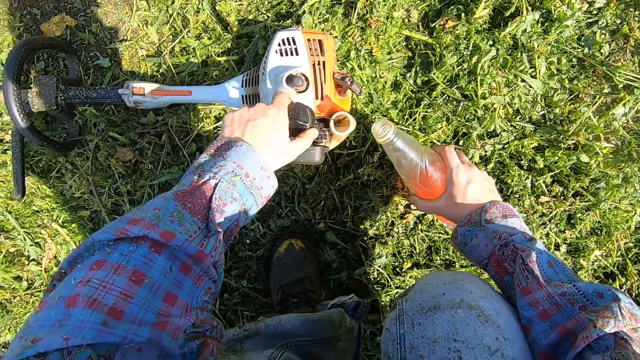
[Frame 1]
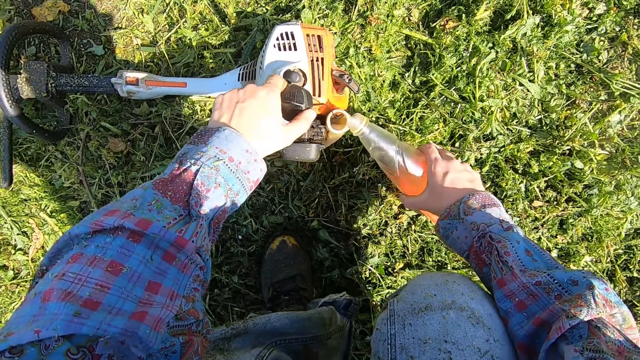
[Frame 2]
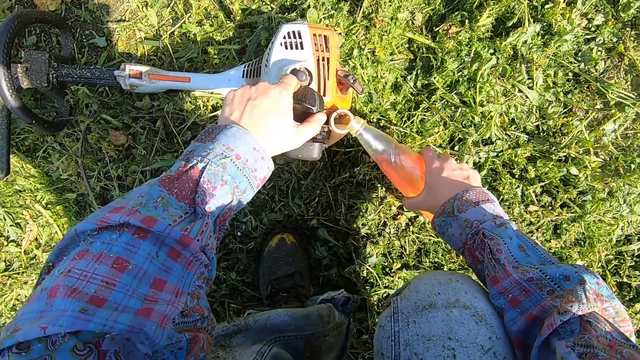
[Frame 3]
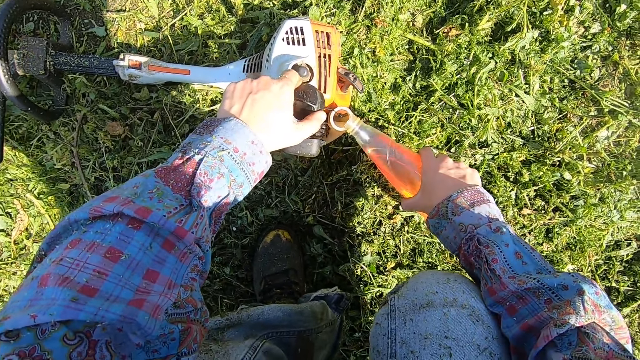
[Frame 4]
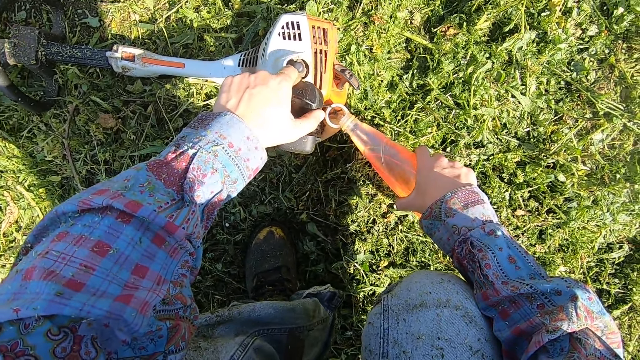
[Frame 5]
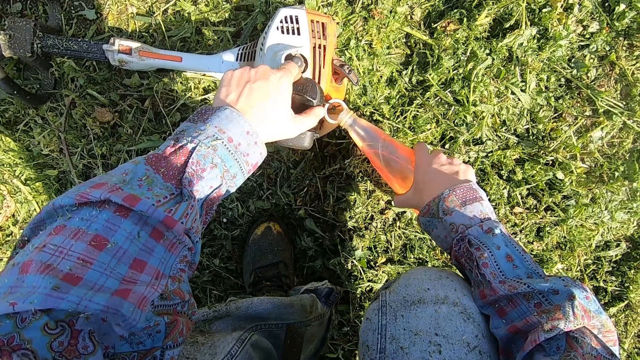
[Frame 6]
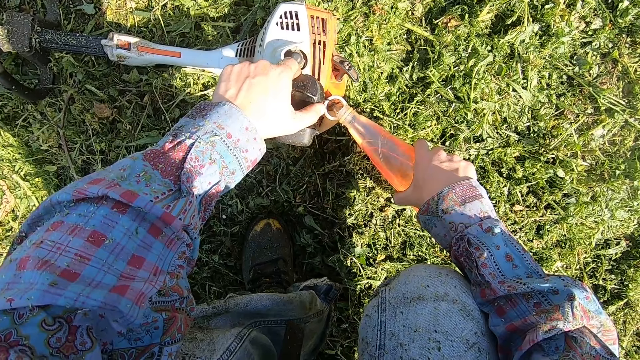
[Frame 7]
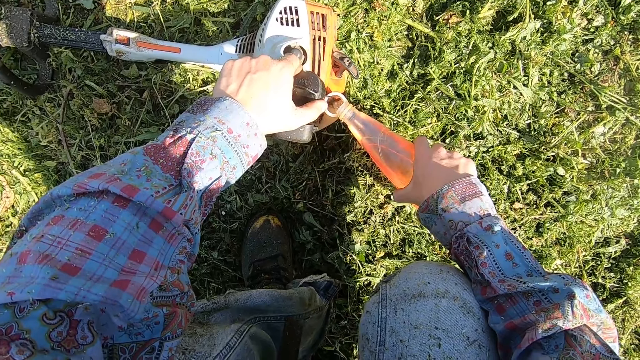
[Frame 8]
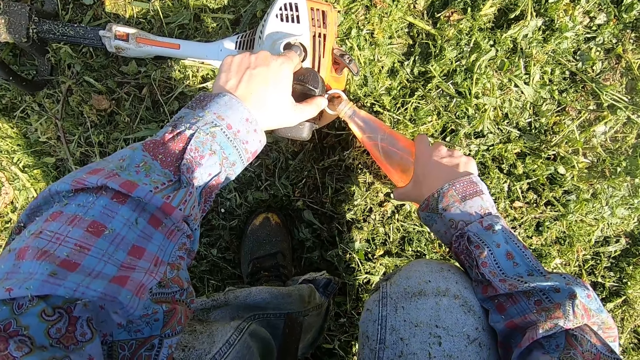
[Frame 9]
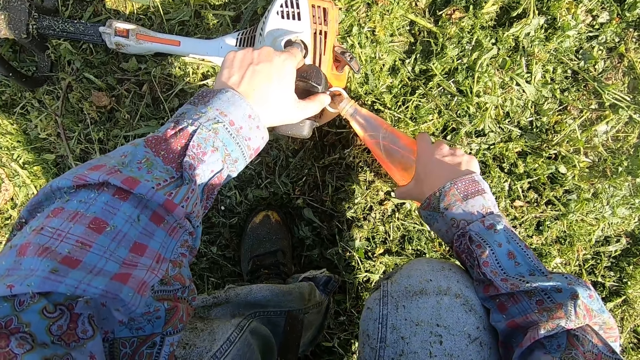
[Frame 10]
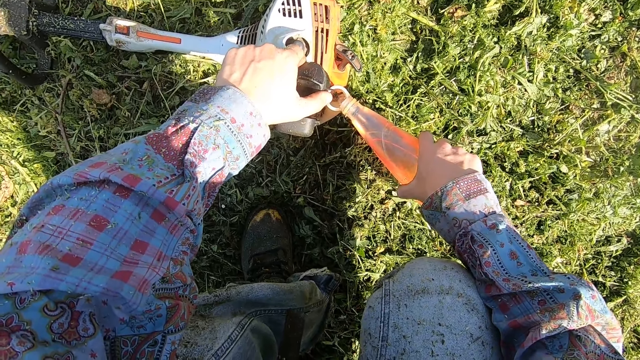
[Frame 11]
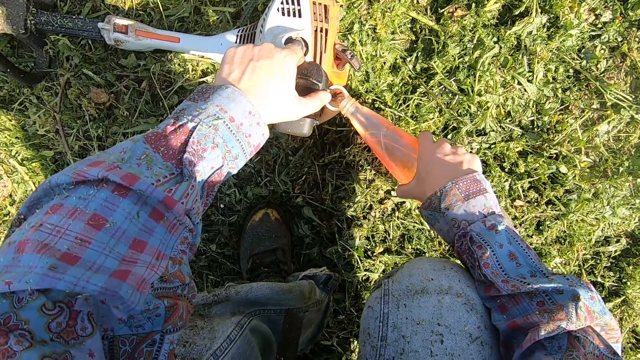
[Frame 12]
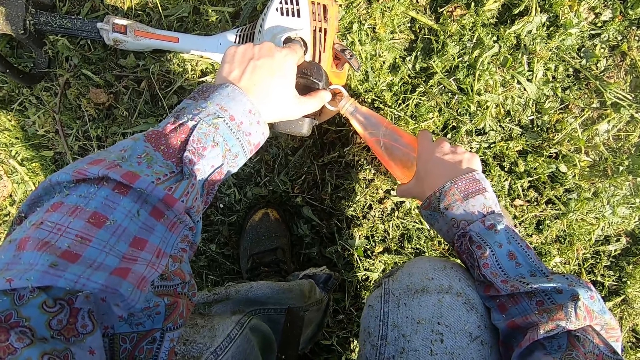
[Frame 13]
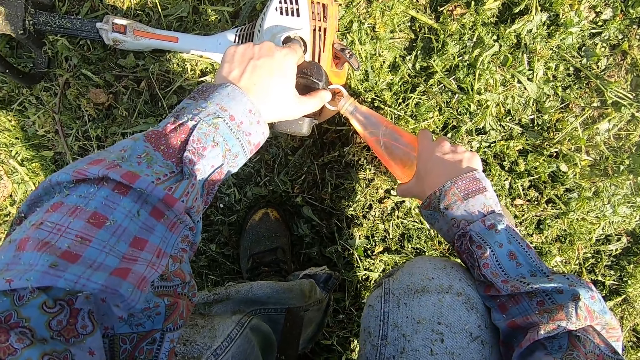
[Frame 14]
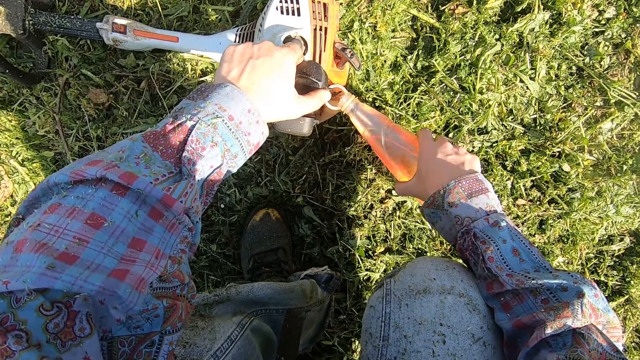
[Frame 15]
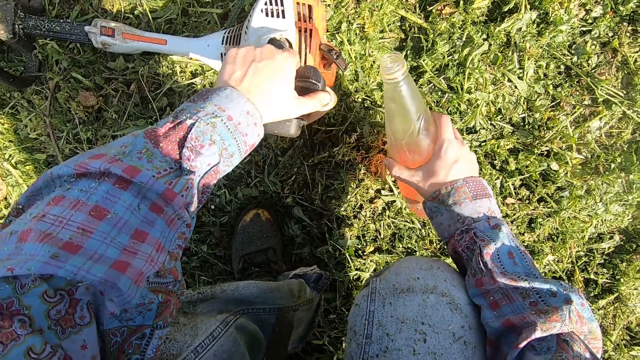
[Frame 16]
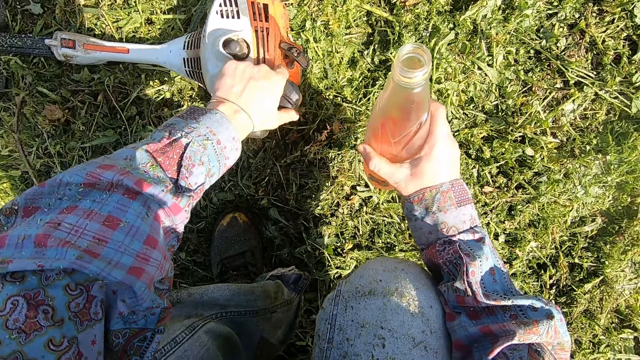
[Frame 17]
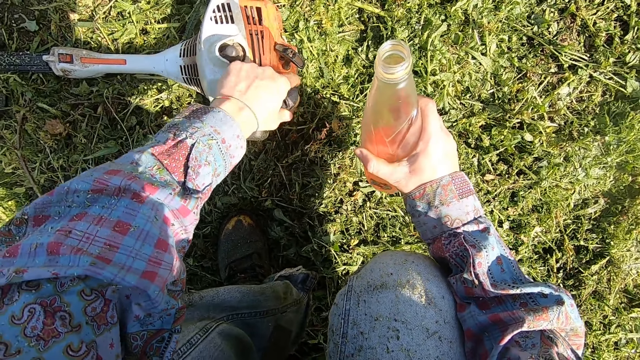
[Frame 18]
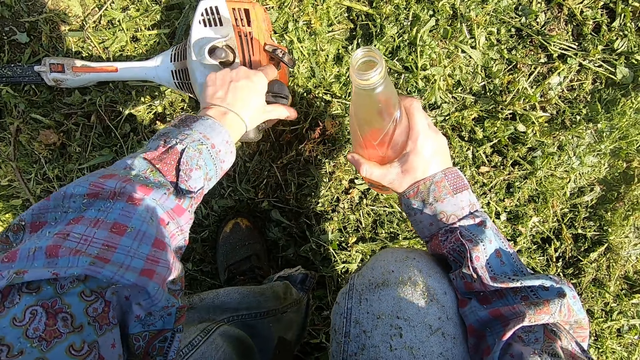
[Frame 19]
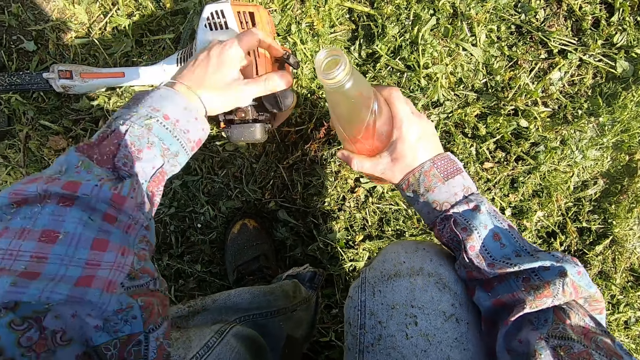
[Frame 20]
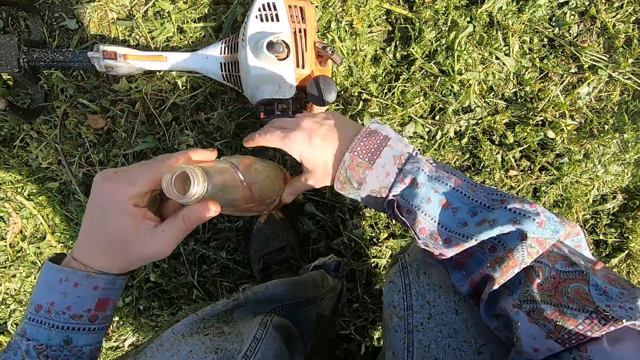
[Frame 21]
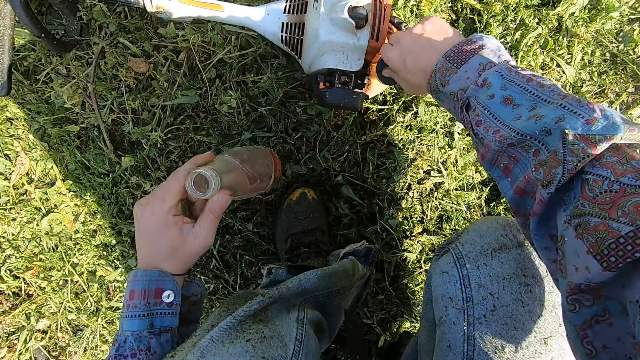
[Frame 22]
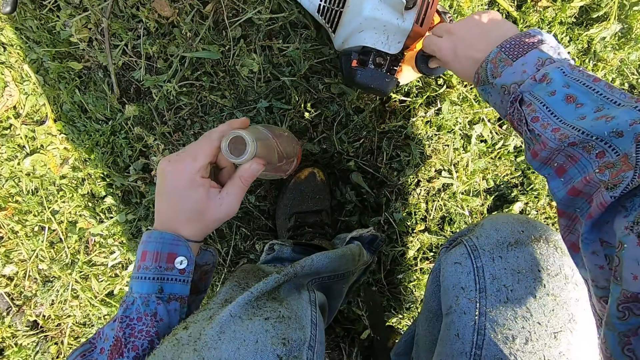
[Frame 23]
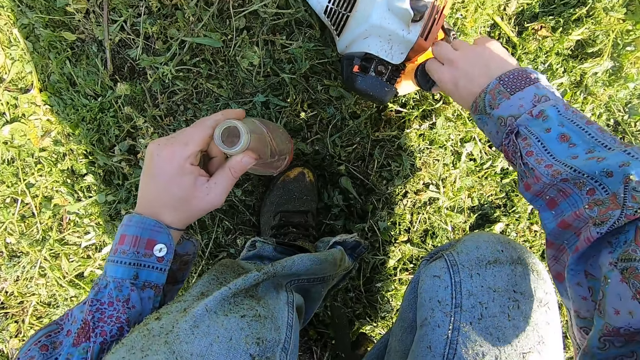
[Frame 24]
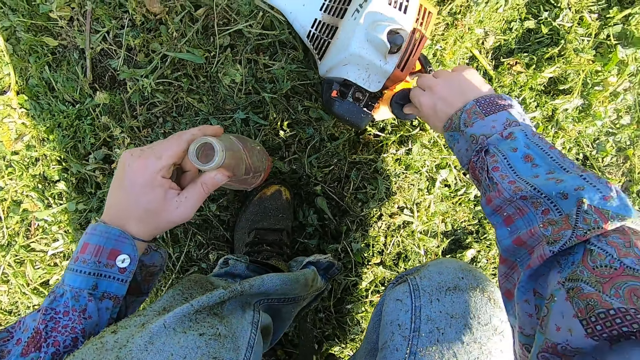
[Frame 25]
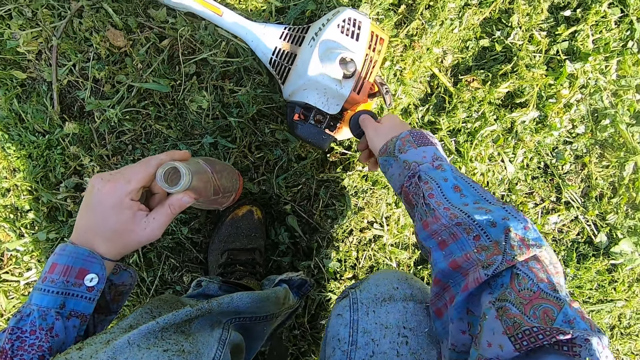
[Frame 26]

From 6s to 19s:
The camera wearer pours fuel into the grass trimmer fuel tank. He lifts the fuel bottle. He closes the fuel tank. He holds the fuel bottle with his left hand. He closes the fuel tank with his right hand.

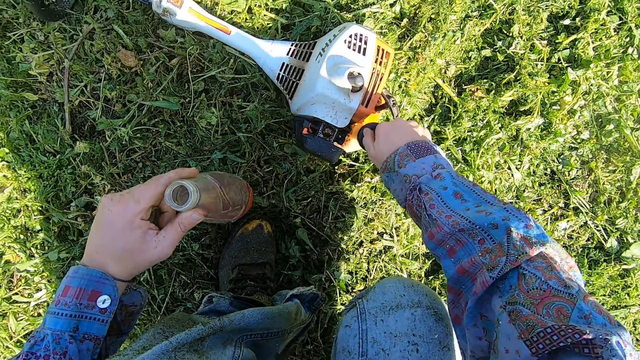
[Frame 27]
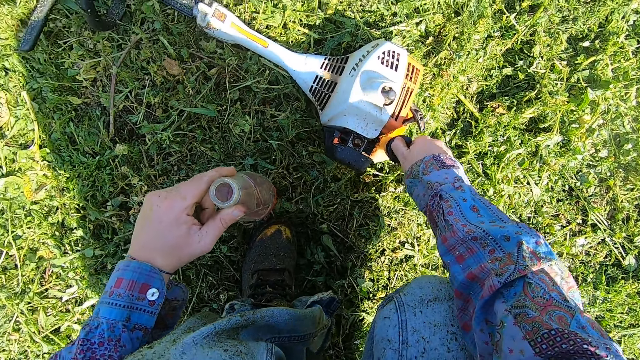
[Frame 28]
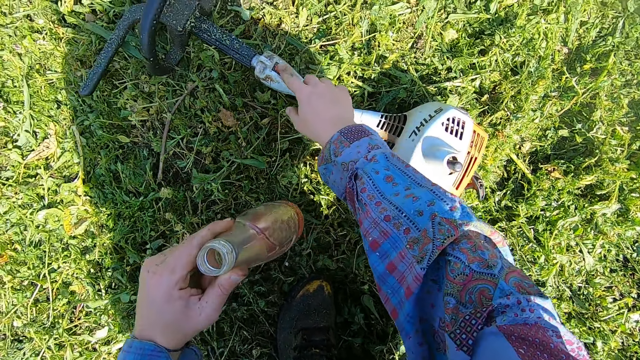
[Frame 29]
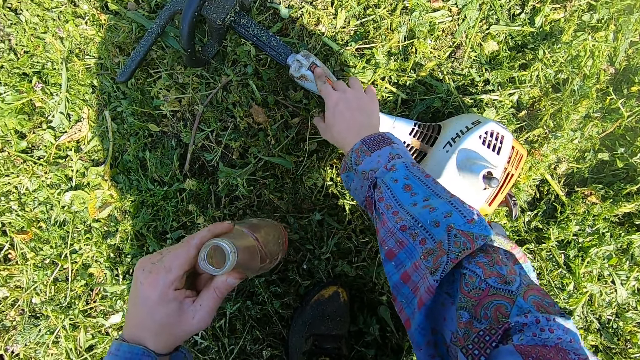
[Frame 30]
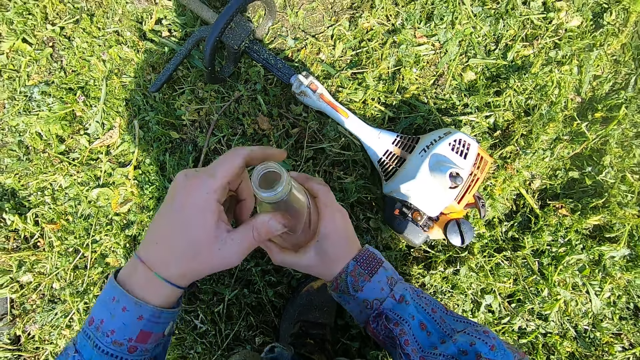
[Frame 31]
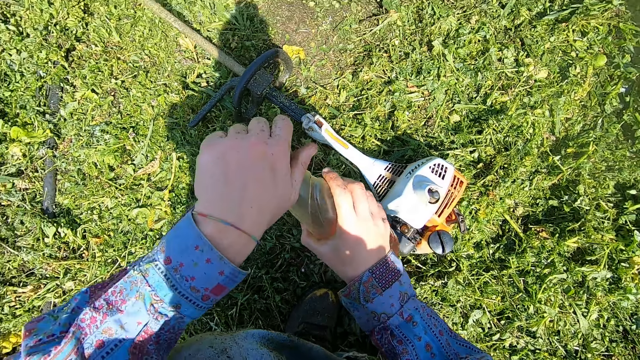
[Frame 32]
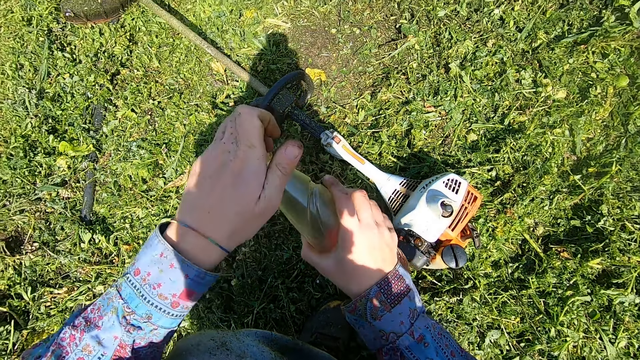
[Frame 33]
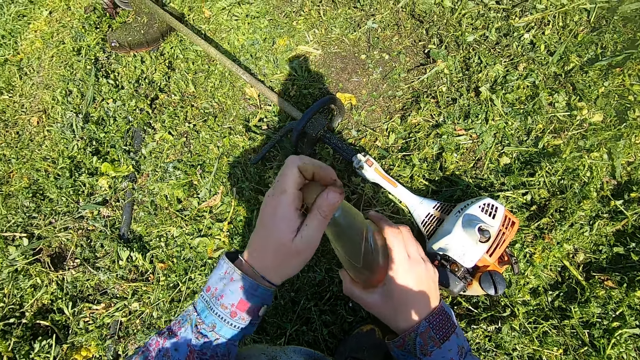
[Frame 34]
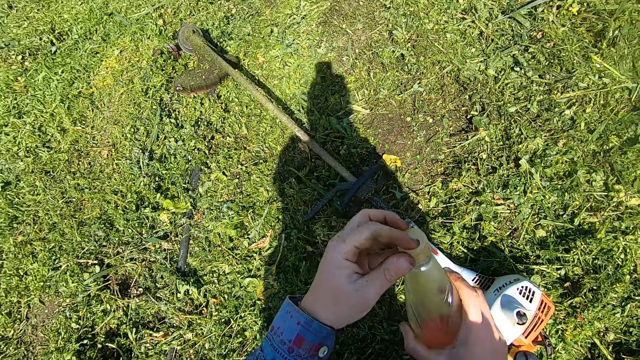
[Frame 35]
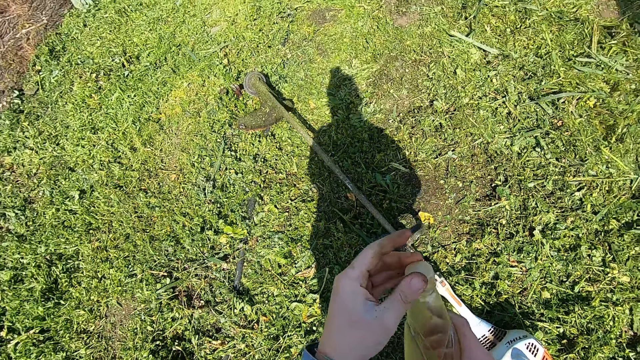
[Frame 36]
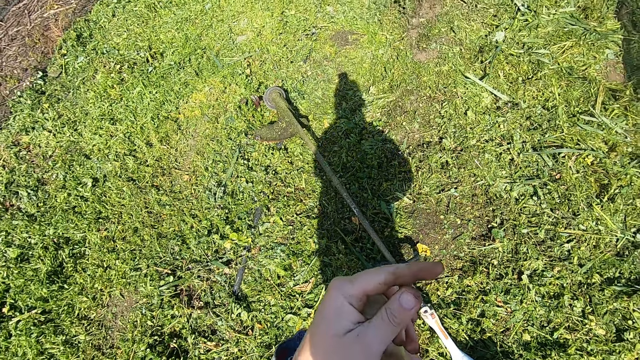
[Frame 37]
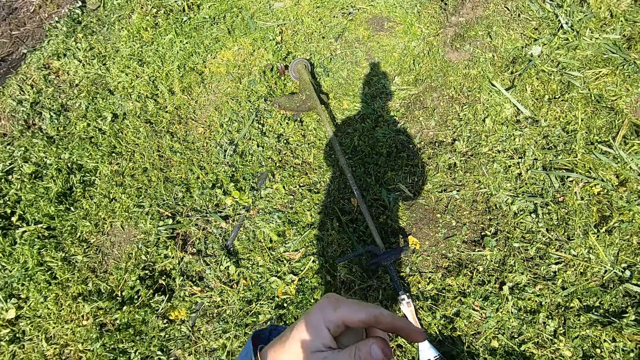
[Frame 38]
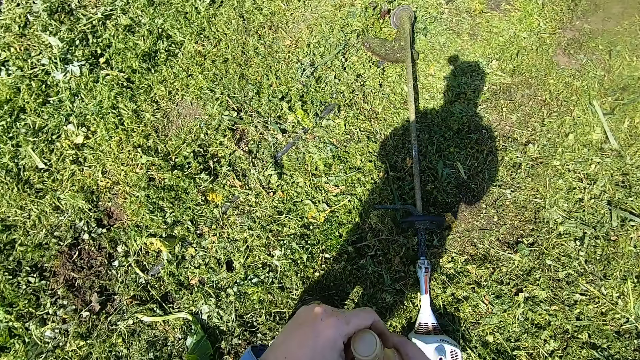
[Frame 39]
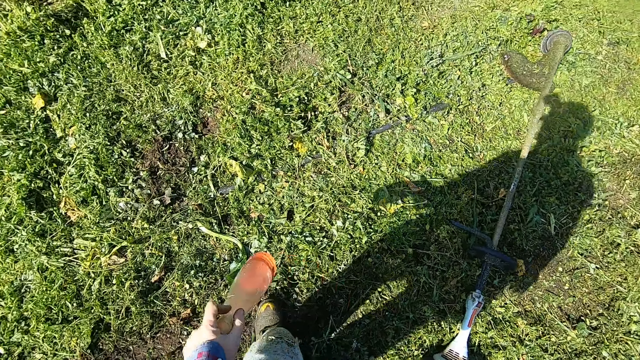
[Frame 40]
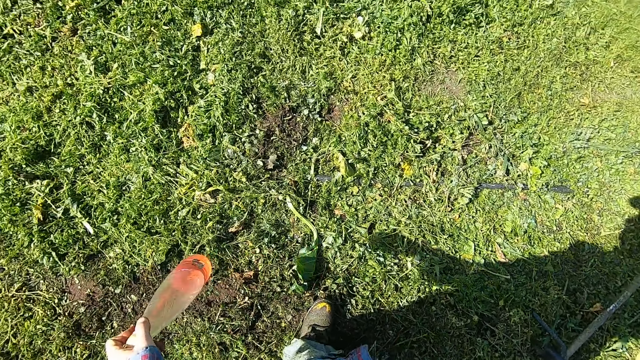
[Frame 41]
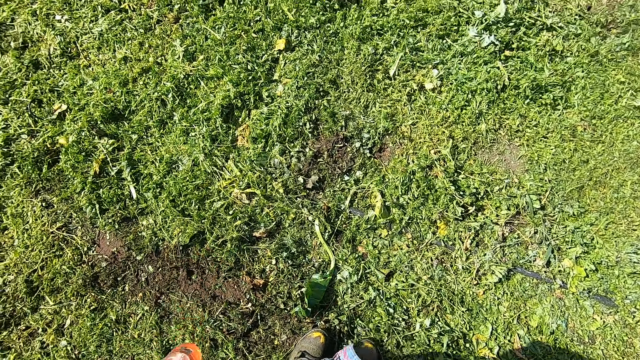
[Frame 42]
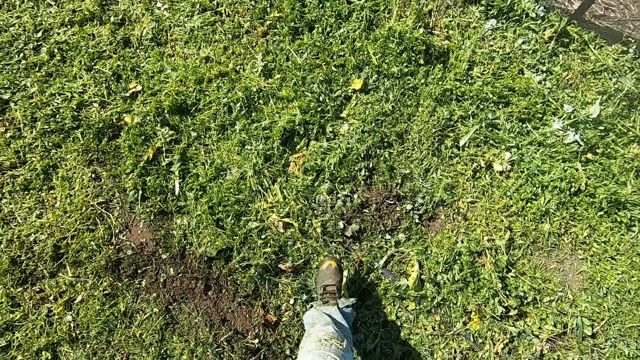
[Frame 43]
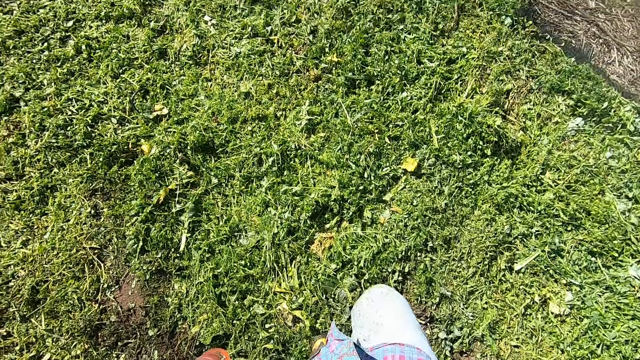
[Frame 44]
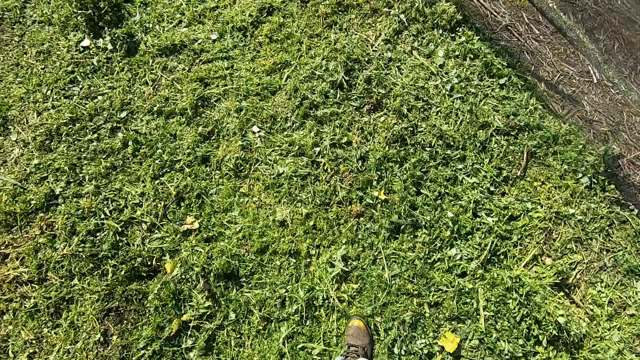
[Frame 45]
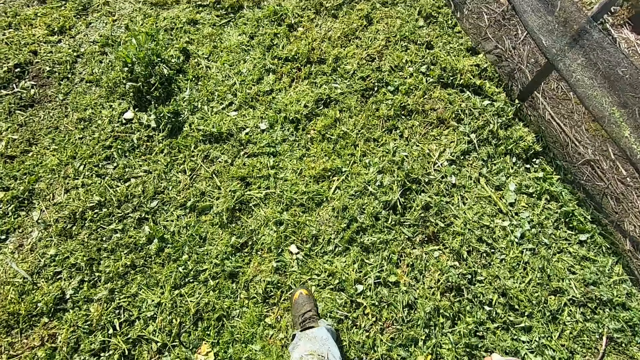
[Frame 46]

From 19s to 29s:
The camera wearer presses the button of the grass trimmer. They close the fuel bottle. They stand up from the ground. They walk to the other end of the lawn.
